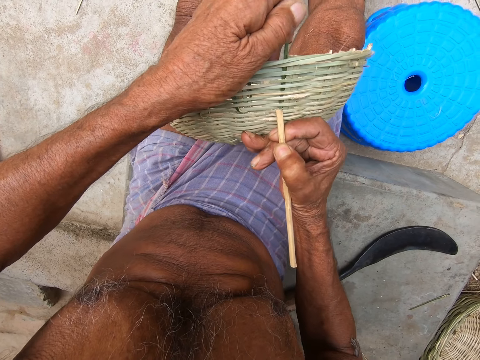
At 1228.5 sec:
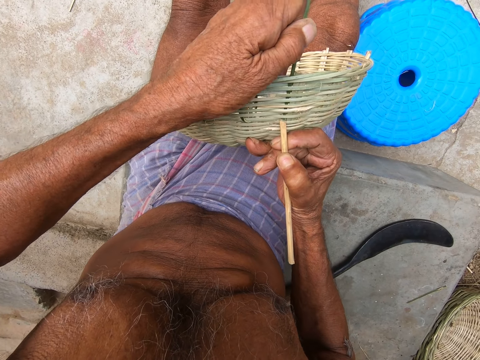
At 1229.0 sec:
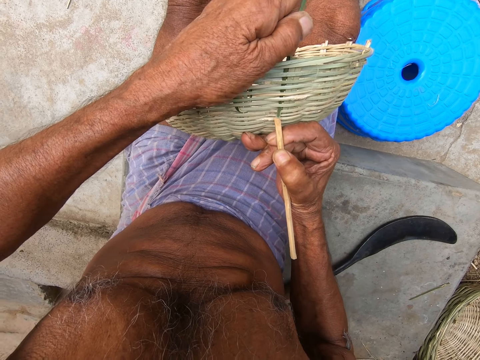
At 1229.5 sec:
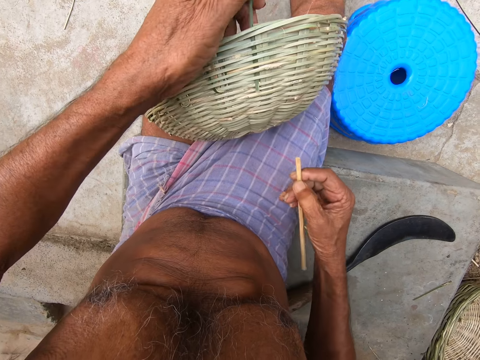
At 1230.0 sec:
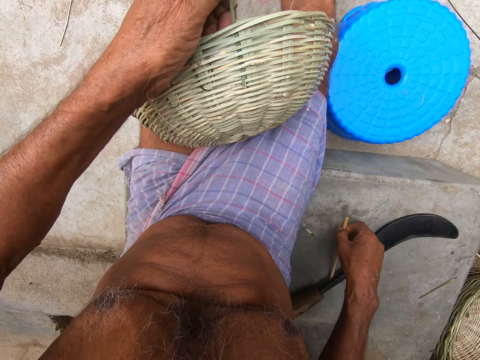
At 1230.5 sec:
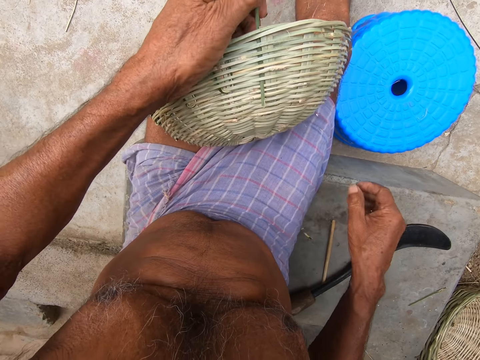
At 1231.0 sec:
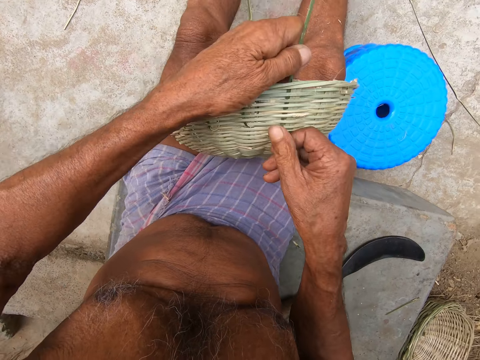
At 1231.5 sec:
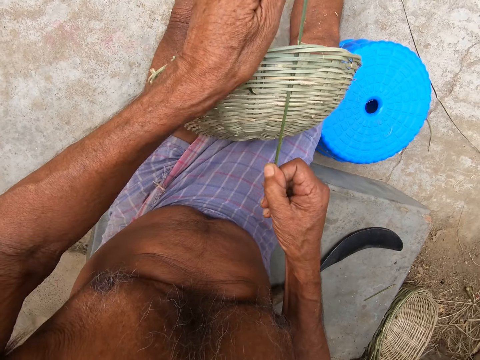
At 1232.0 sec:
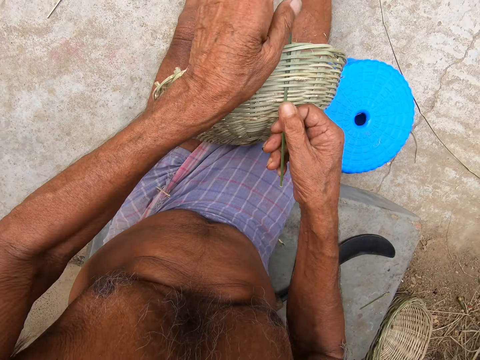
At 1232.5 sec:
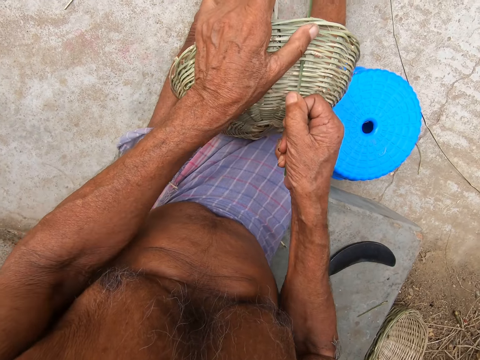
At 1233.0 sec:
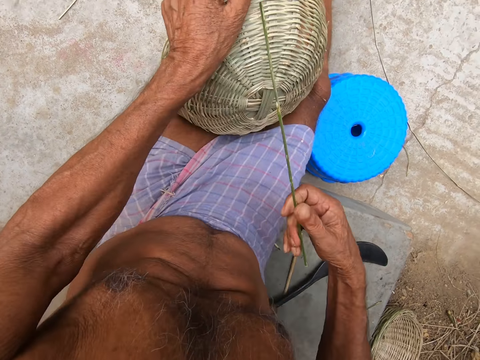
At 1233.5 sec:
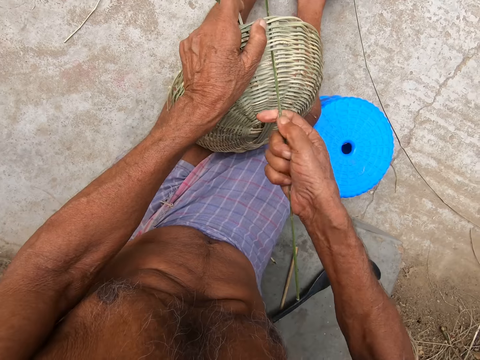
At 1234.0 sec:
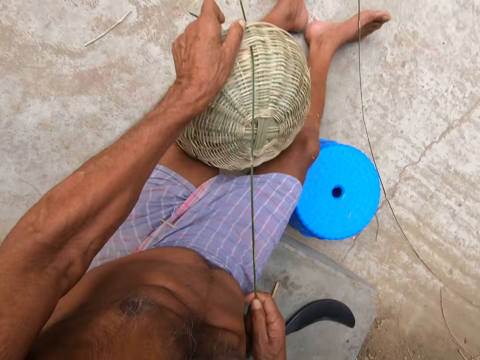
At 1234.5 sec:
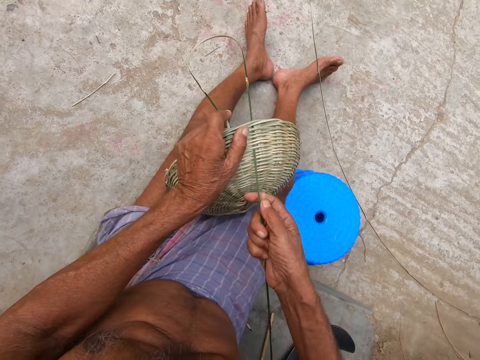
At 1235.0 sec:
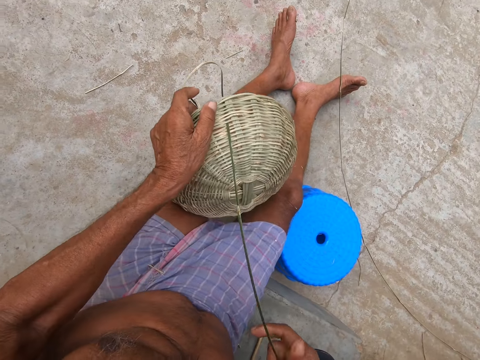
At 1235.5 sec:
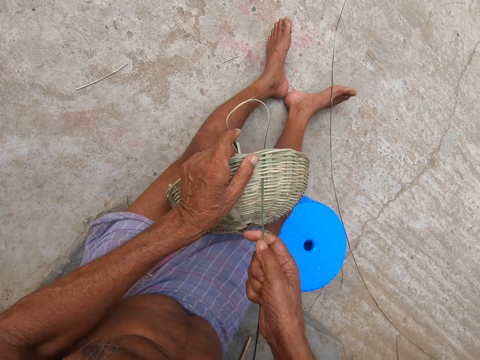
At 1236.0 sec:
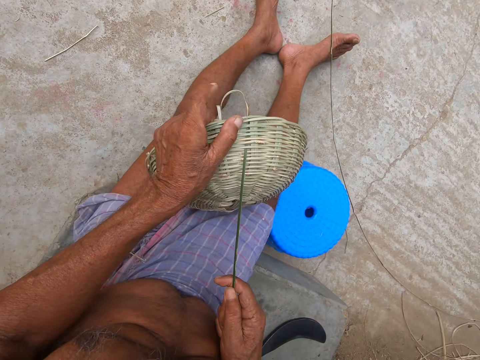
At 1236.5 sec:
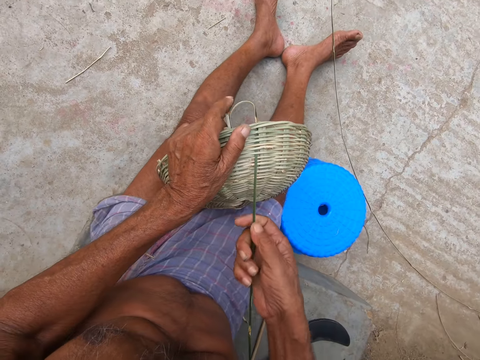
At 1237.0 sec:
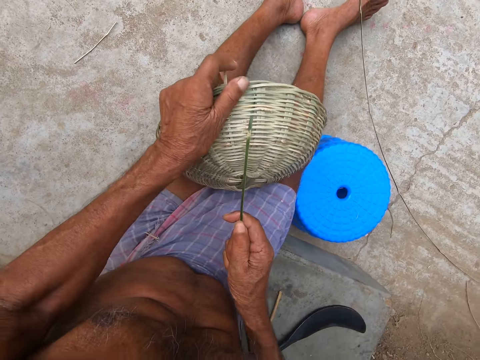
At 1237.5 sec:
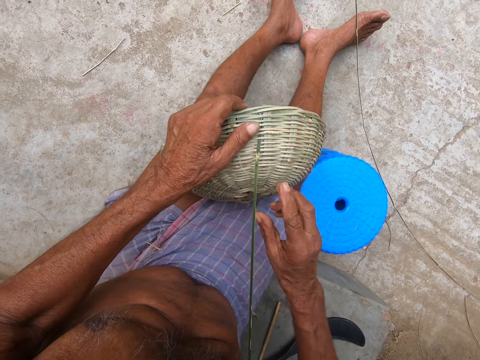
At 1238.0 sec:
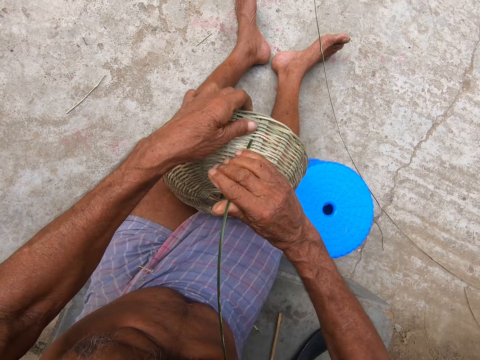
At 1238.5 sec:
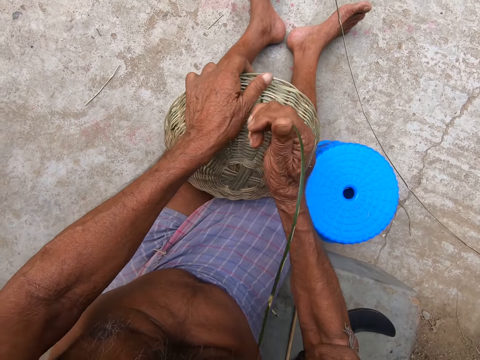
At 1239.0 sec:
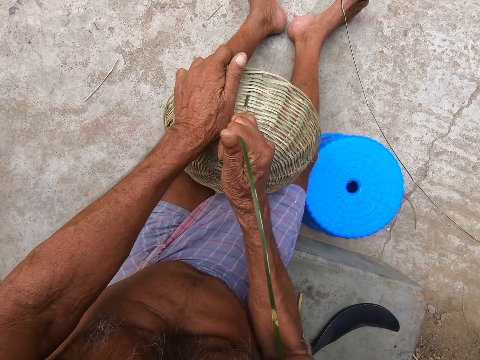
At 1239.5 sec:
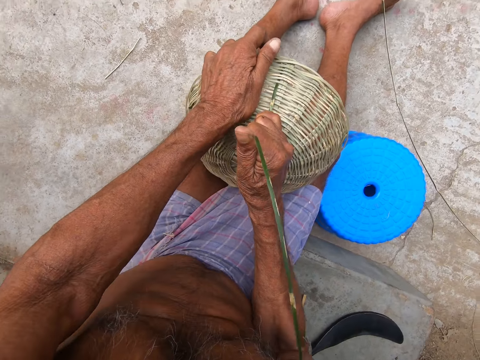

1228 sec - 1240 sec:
The camera wearer places the stick on the floor with his right hand. He weaves the basket with the bamboo strip in his right hand. He pulls the bamboo fiber.

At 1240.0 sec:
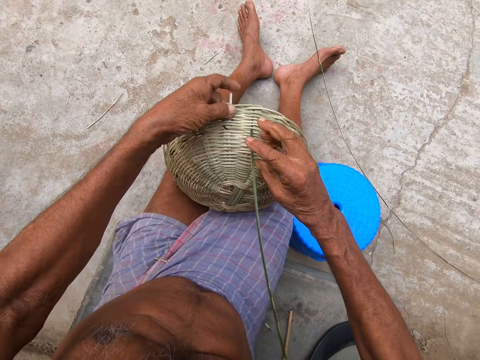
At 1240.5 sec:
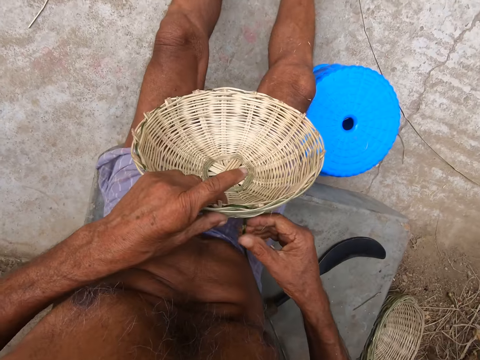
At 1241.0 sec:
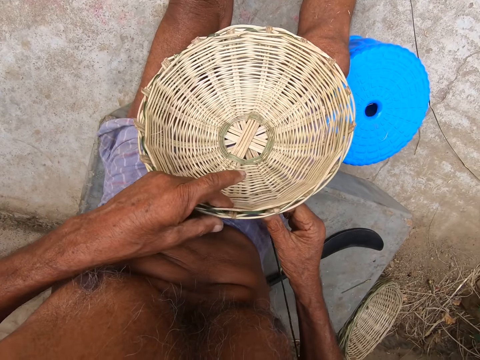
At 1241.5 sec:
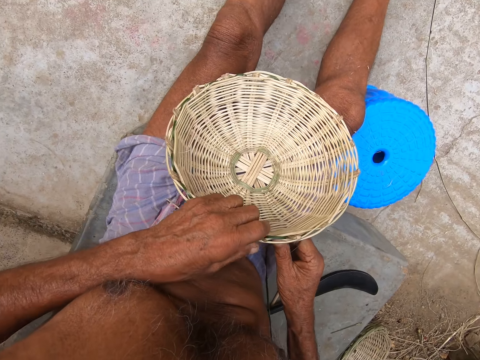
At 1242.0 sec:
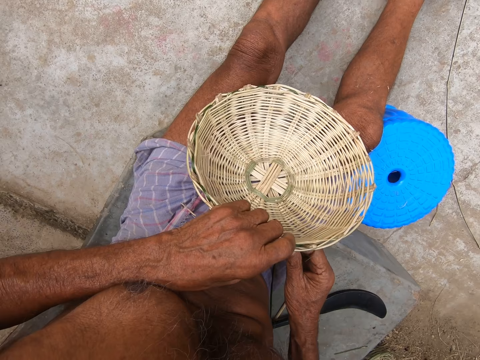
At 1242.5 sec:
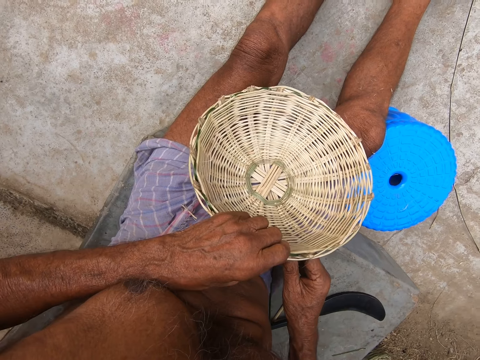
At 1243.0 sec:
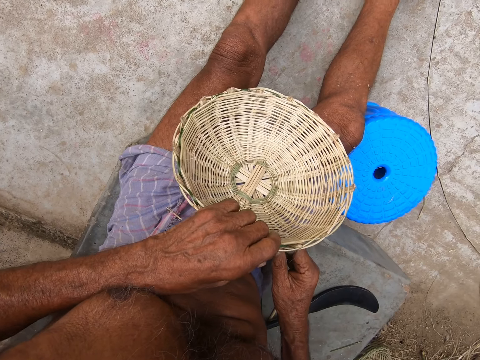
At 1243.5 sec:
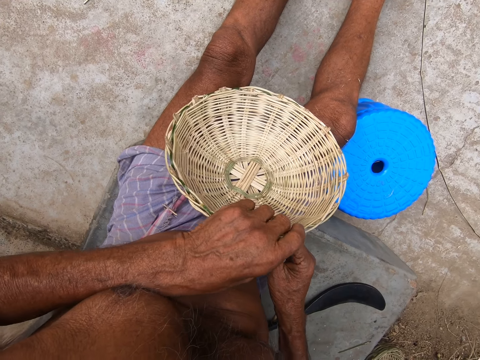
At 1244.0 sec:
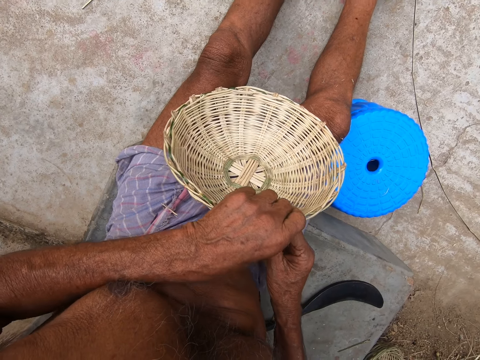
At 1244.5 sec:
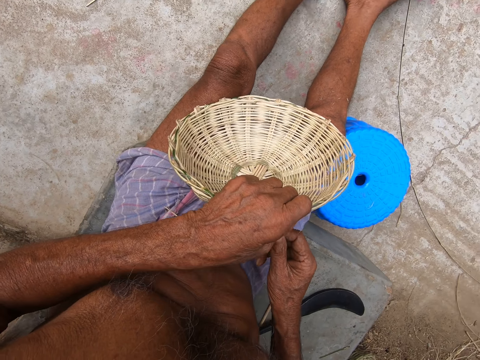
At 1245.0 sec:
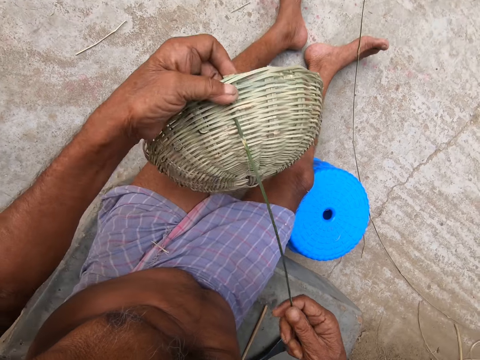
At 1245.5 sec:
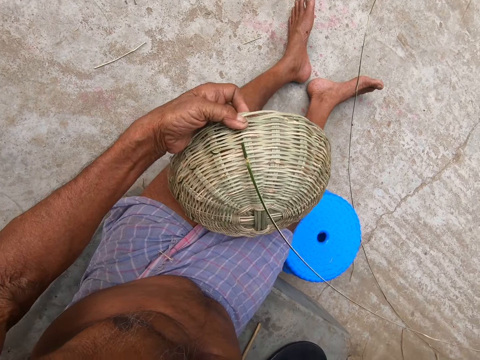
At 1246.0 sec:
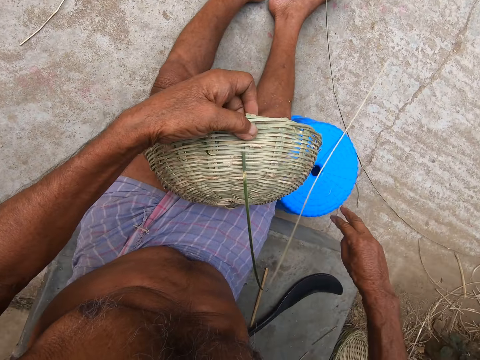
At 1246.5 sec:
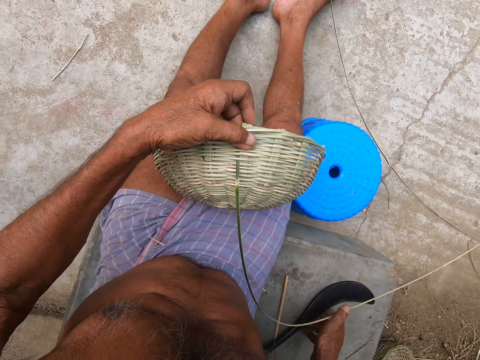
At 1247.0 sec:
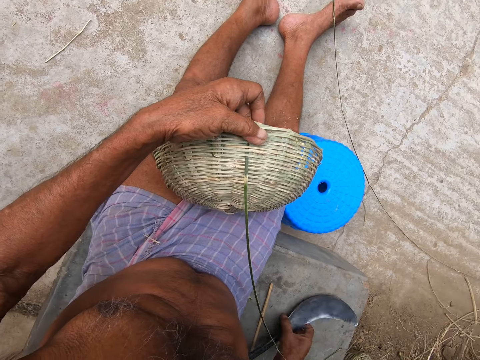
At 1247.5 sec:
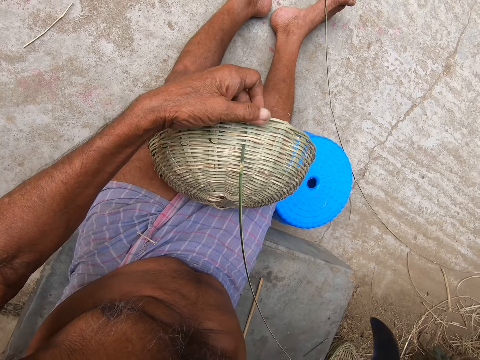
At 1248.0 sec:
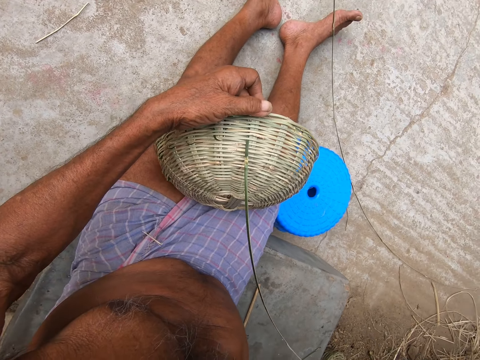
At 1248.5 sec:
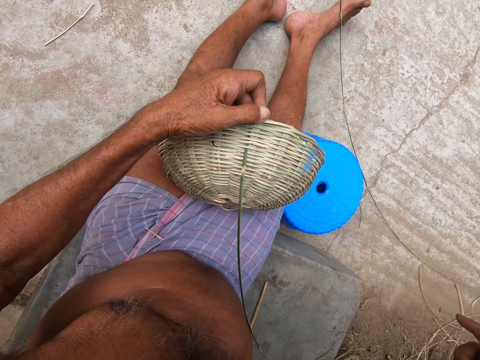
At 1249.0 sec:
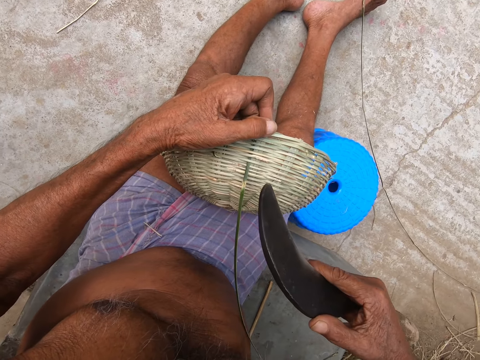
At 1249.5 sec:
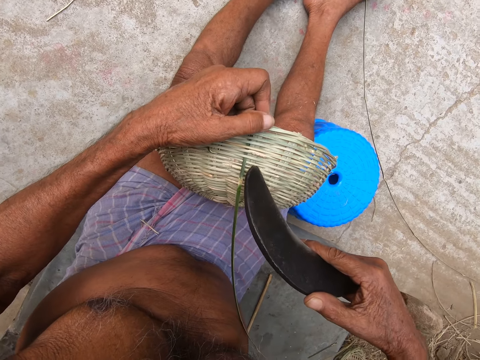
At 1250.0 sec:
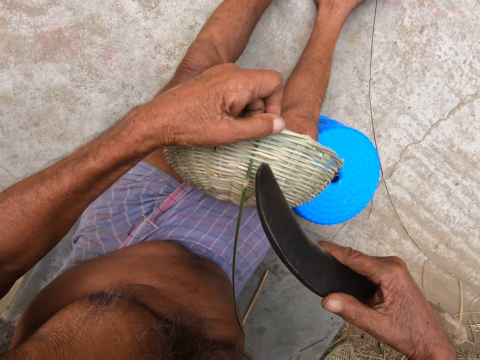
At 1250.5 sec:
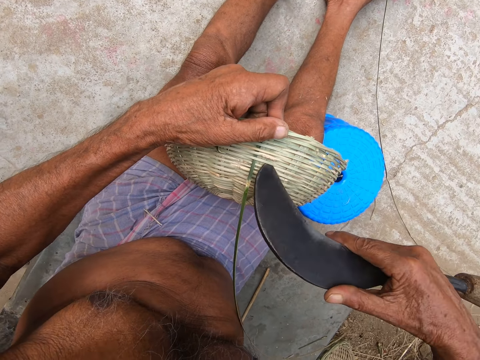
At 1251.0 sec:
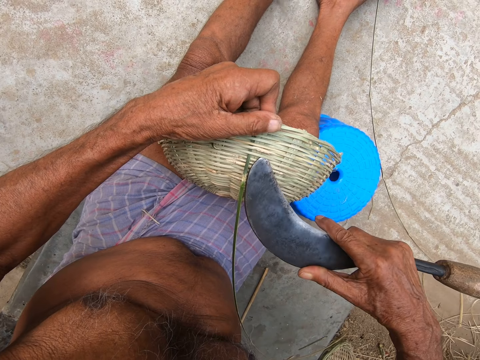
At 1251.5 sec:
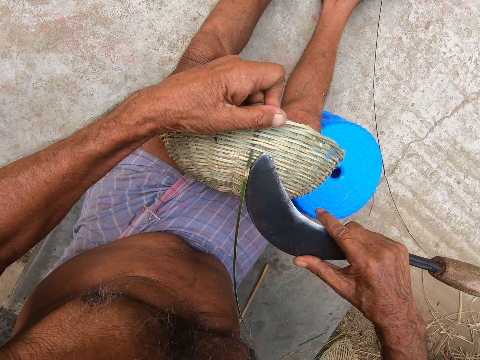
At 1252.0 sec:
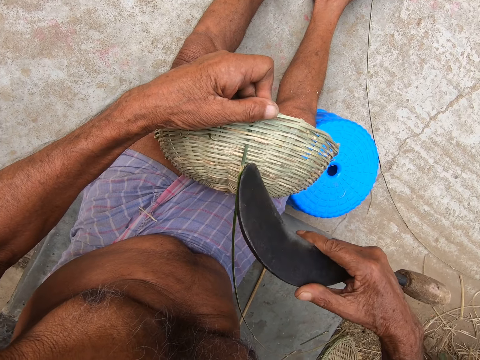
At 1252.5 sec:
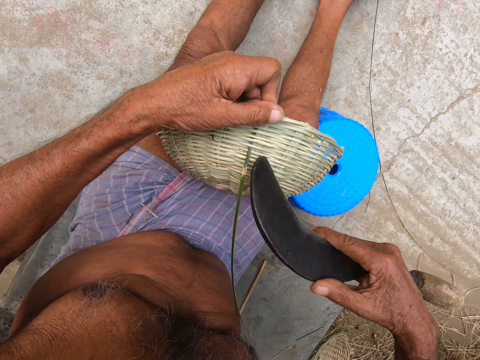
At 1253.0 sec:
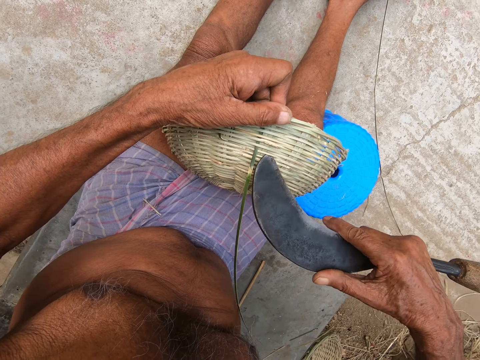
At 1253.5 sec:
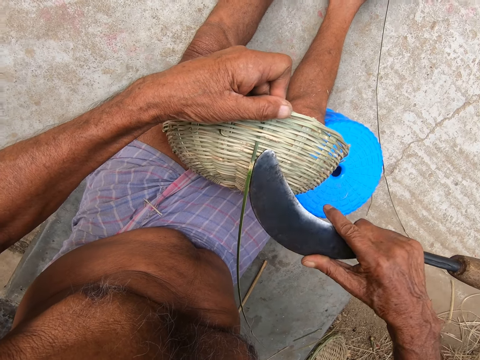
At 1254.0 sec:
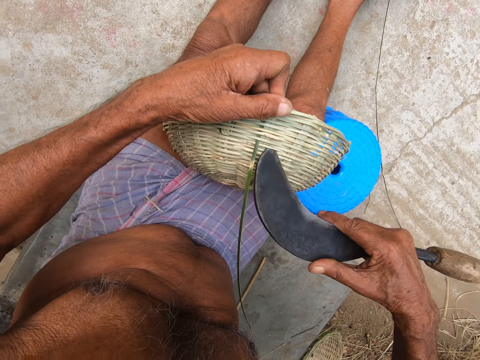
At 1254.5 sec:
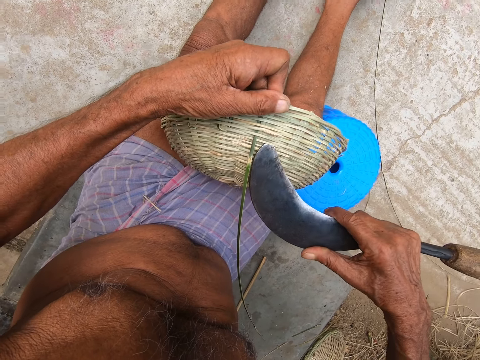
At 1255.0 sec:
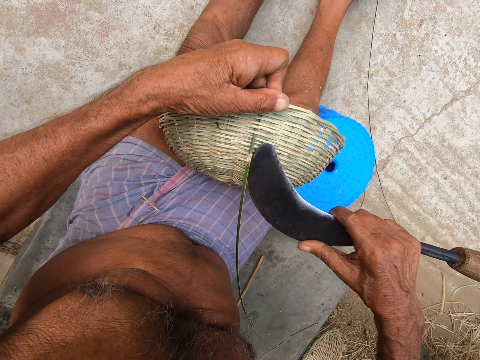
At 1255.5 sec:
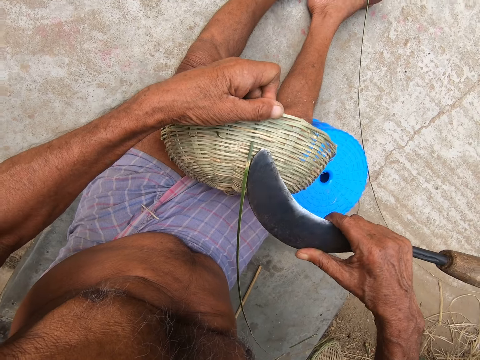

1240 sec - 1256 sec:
The camera wearer turns the basket. He stares at the basket. He bends the bamboo strip in the basket with his right hand. He holds the bamboo fiber. He picks up the knife or machete from the floor with his right hand. He adjusts the bamboo strips in the basket with the knife in his right hand. He presses the machete on the basket.
